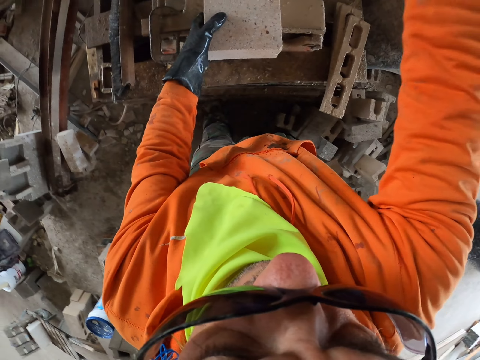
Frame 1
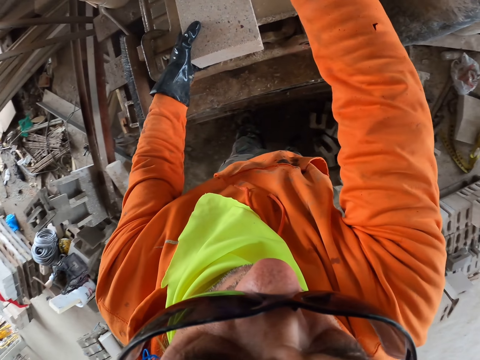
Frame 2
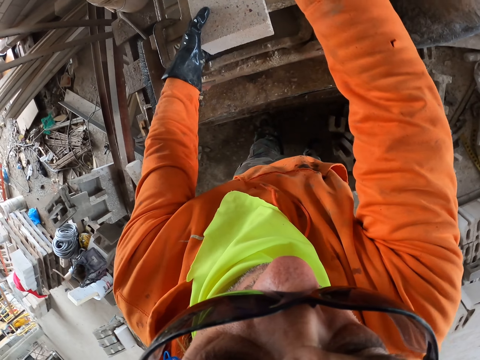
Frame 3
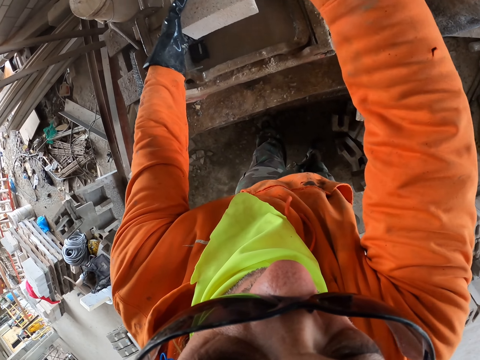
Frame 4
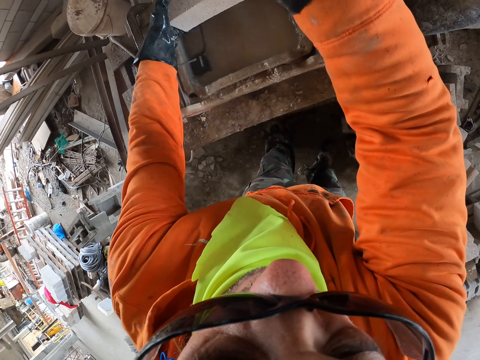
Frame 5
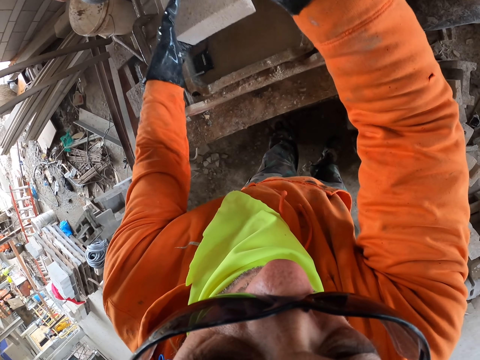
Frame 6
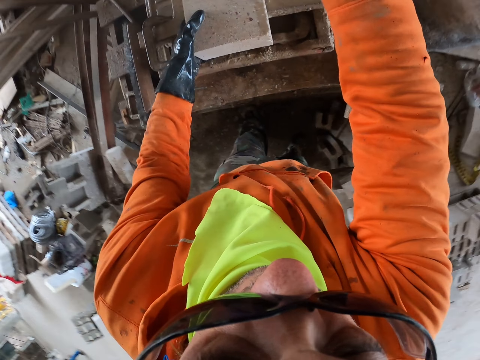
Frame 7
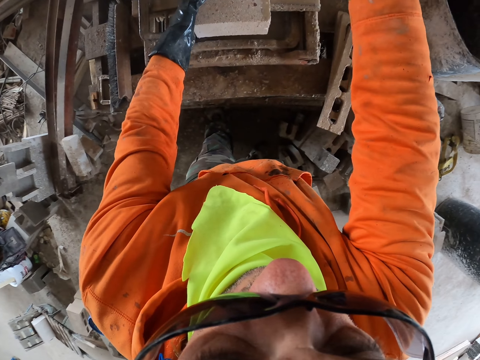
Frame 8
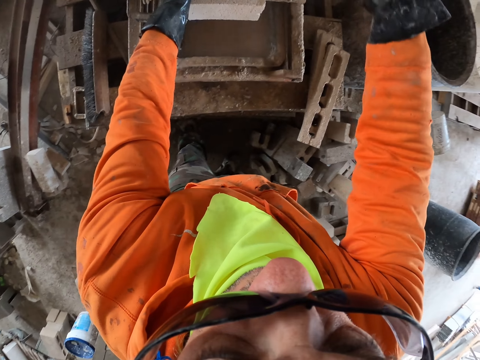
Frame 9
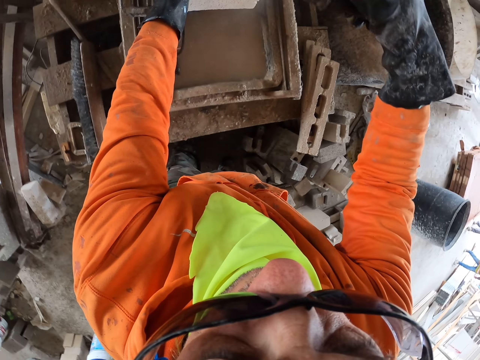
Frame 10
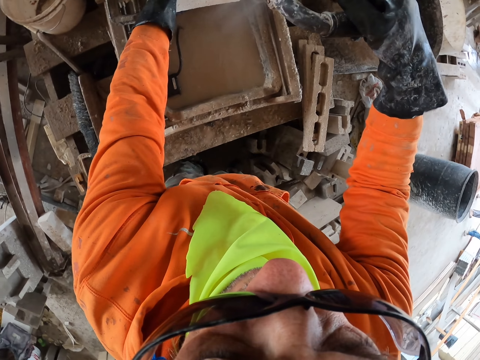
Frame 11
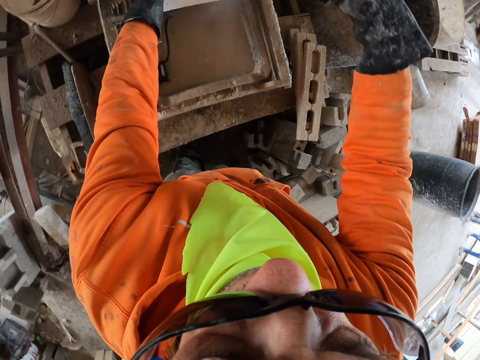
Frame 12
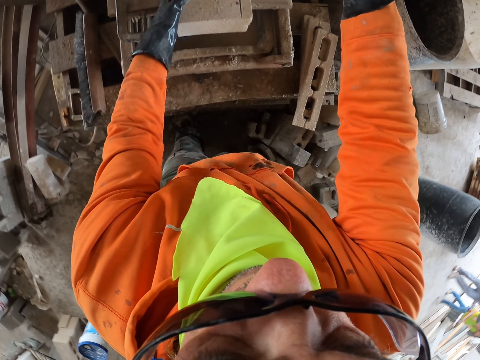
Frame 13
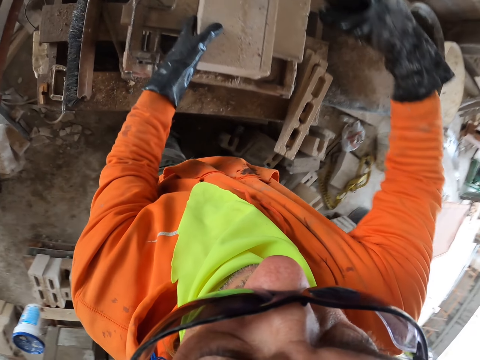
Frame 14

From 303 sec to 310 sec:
The camera wearer cuts a concrete block with a block cutting machine.

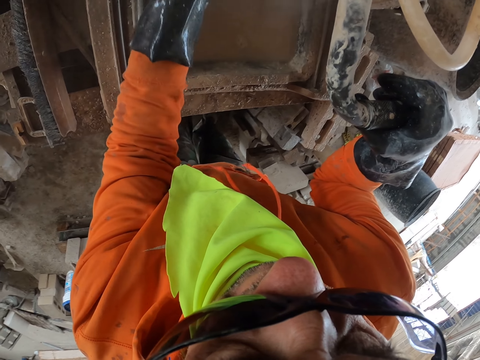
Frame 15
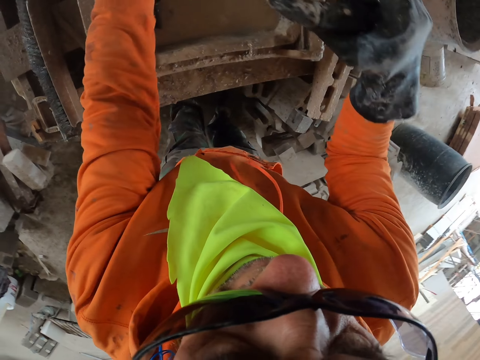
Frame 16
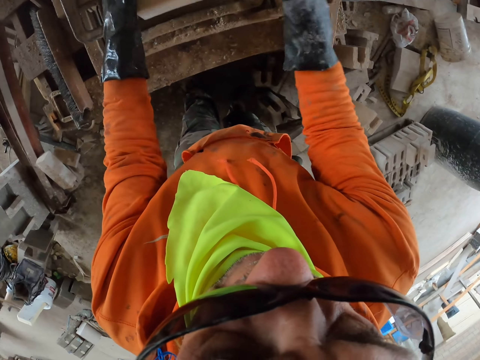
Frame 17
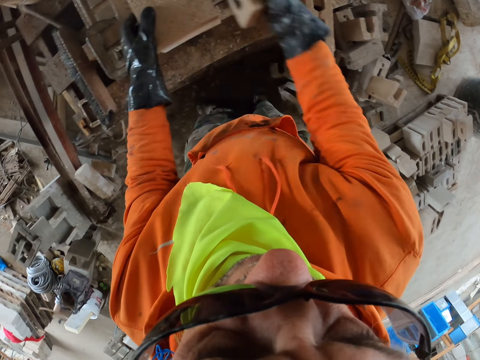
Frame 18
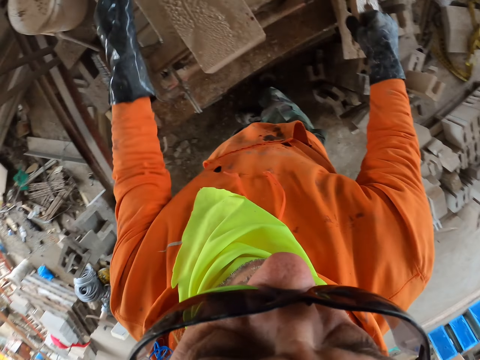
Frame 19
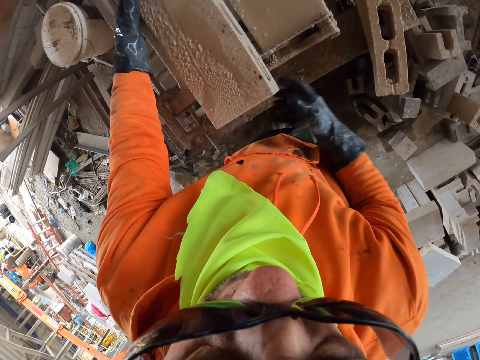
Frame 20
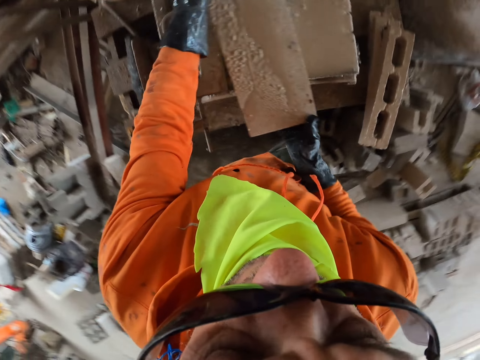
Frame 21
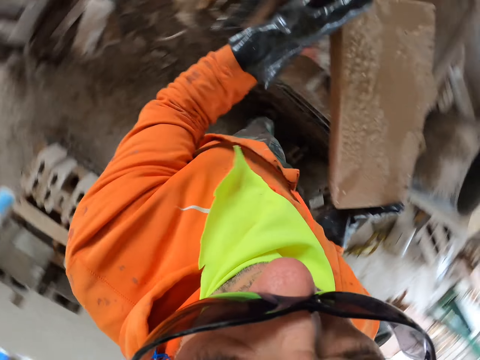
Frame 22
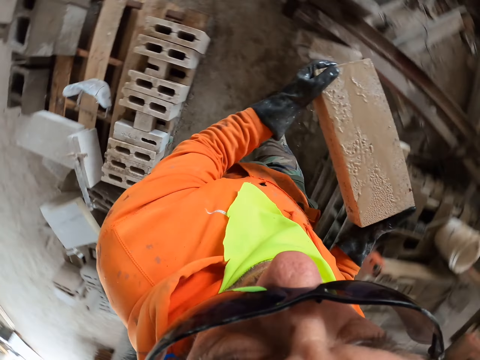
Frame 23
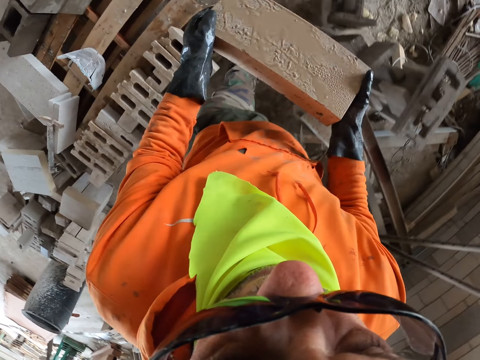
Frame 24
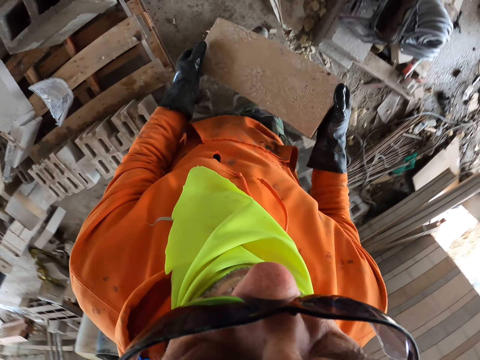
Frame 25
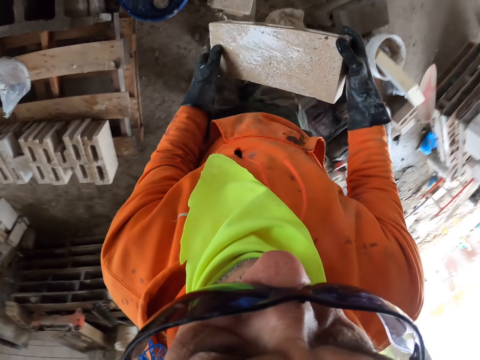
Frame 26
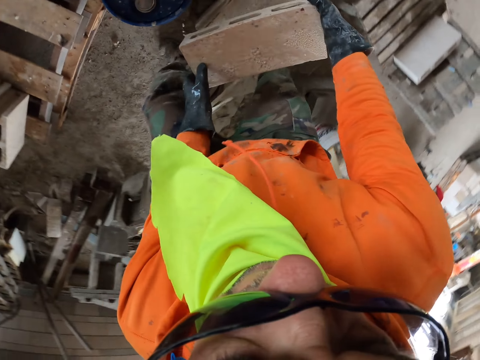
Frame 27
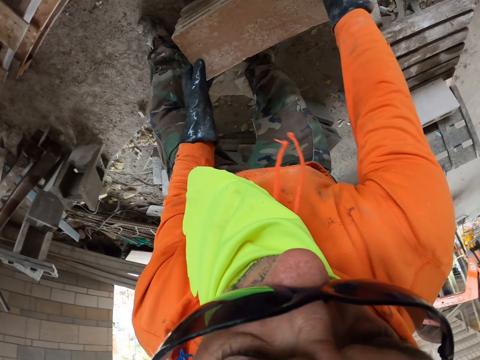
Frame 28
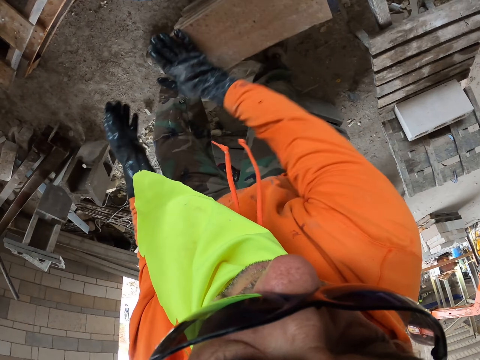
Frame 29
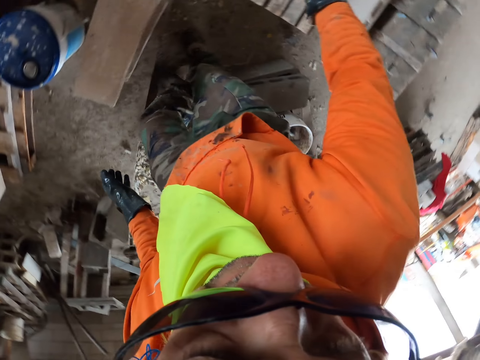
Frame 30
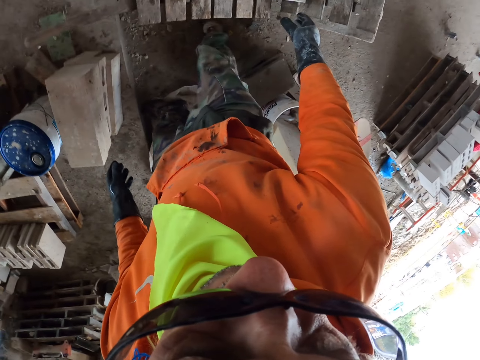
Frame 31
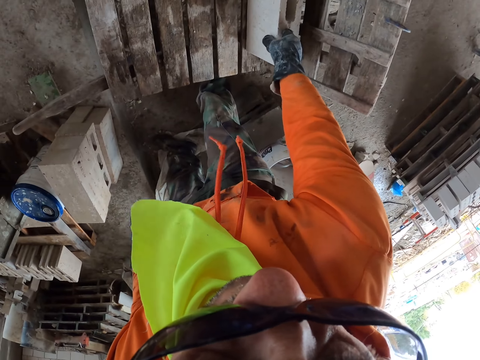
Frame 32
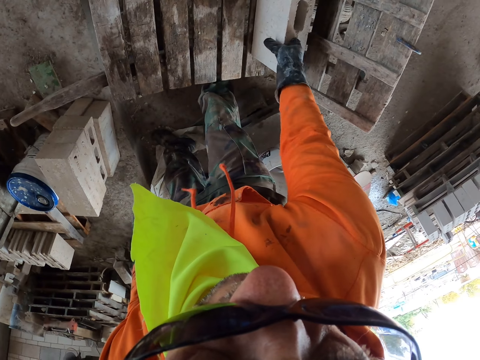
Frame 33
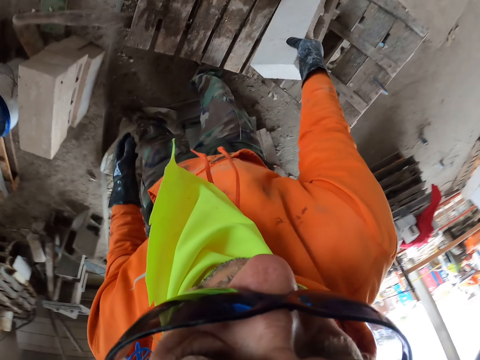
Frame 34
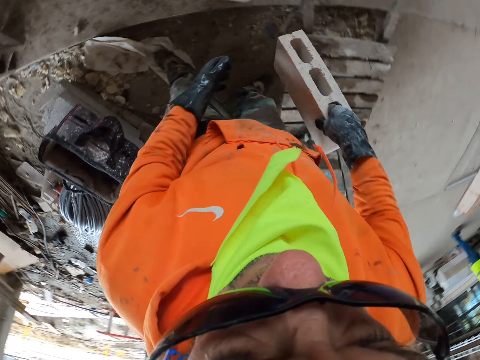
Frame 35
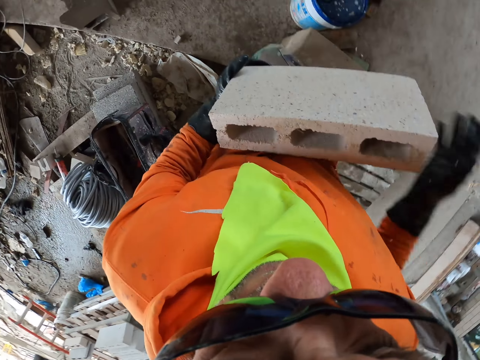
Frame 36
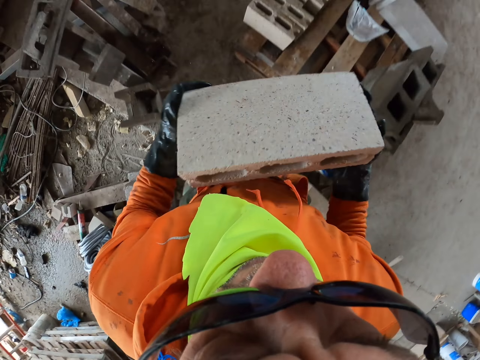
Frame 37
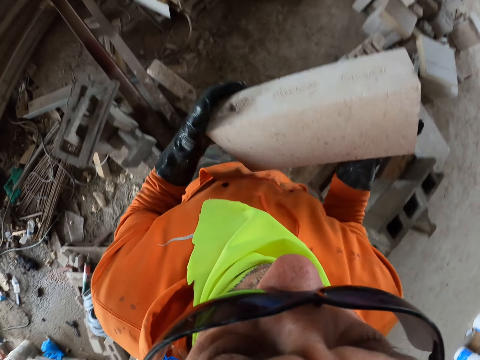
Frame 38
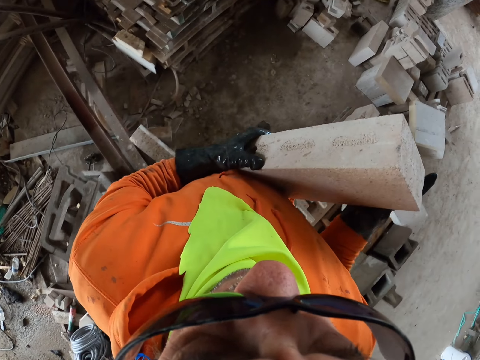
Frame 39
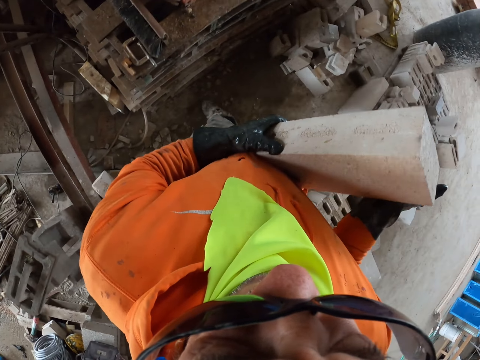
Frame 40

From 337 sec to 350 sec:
The camera wearer picks part of a concrete block. They put down the part of the concrete block. They pick a concrete block, walk towards concrete blocks, and put down the concrete block. They put down the concrete block with a hand. They pick a concrete block, hold the concrete block with hands, and walk towards a block cutting machine.

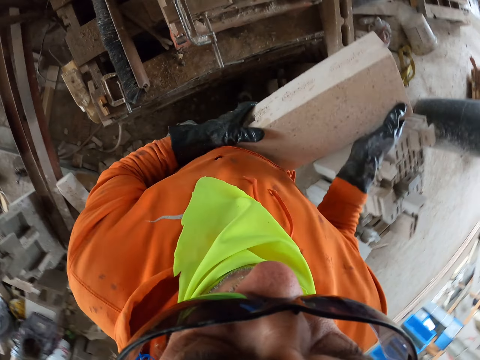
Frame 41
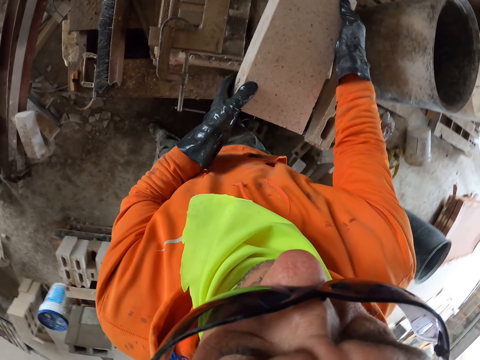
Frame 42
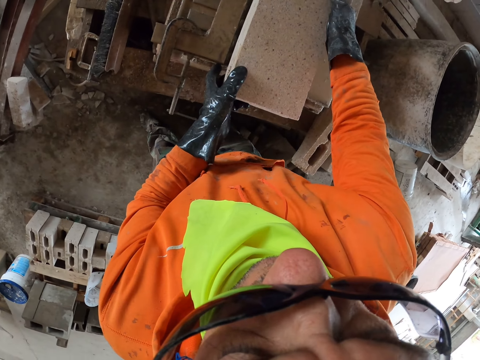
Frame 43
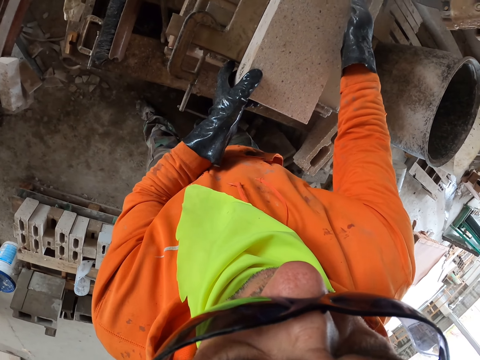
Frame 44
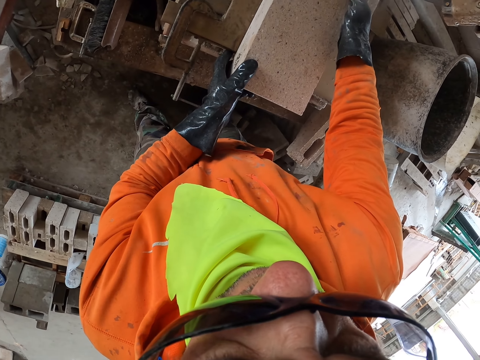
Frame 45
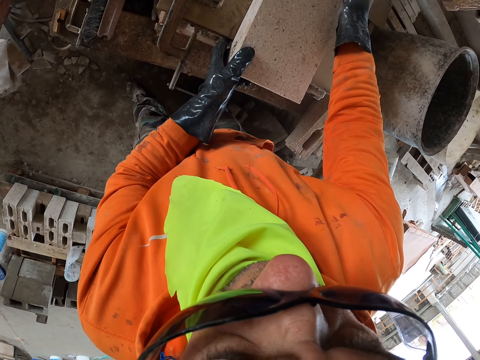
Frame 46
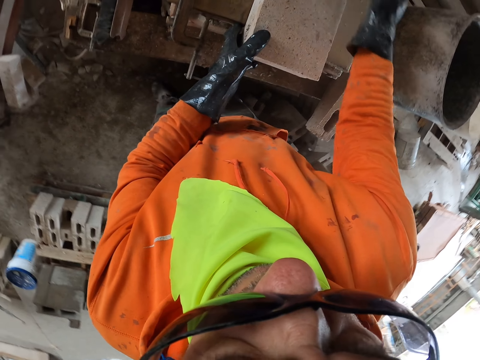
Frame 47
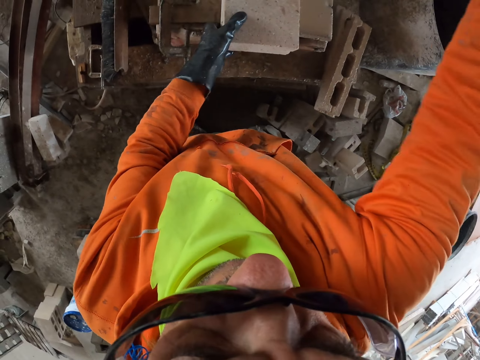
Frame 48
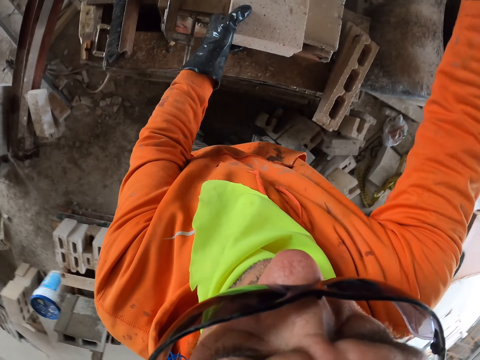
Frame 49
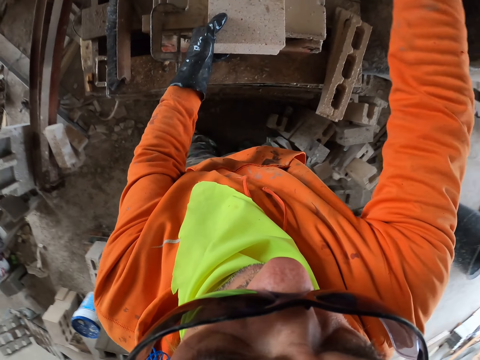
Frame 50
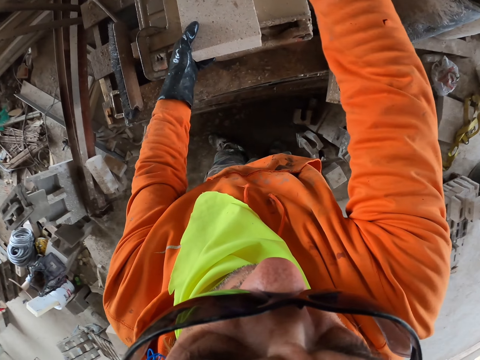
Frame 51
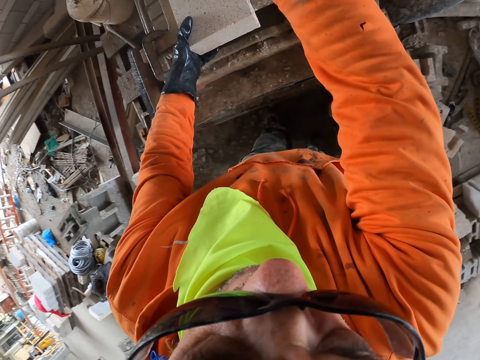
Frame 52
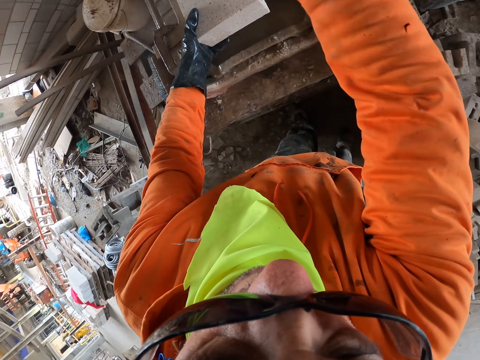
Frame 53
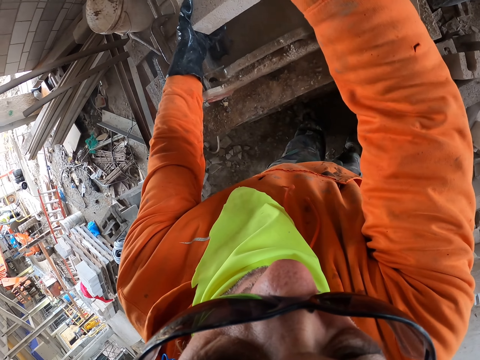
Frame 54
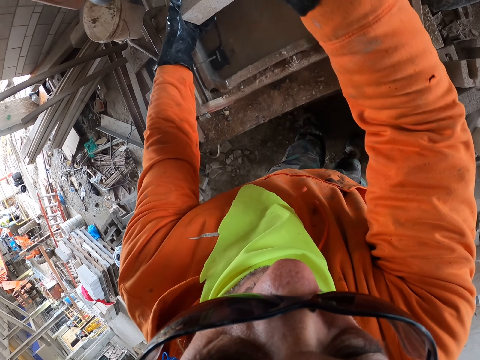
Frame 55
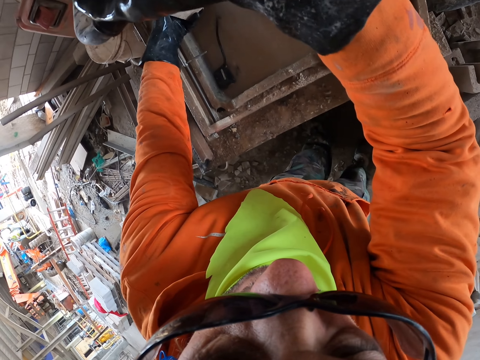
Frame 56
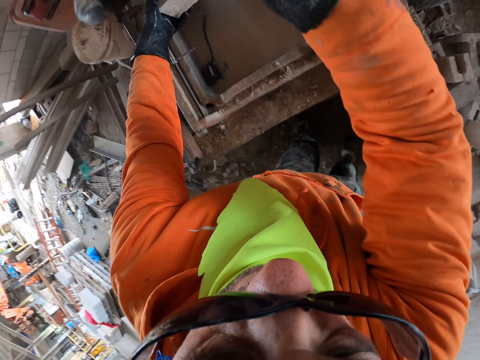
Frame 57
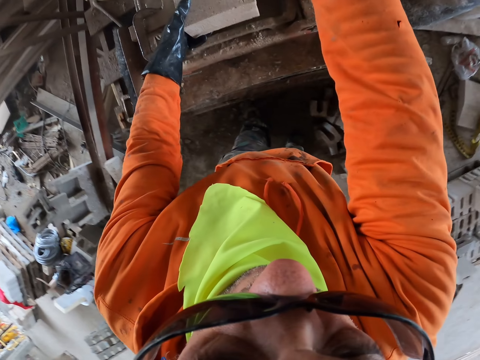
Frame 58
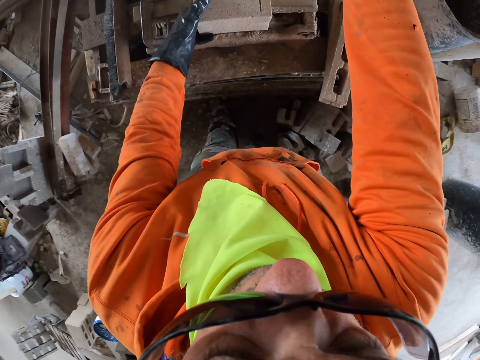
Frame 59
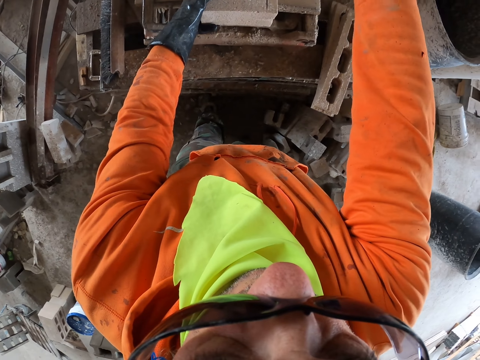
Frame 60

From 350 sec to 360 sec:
The camera wearer puts down a concrete block on a block cutting machine. They cut the concrete block with the block cutting machine.
